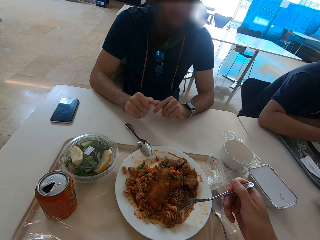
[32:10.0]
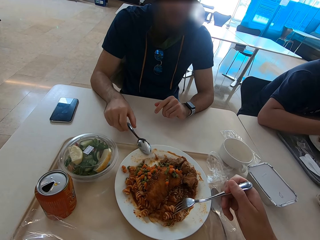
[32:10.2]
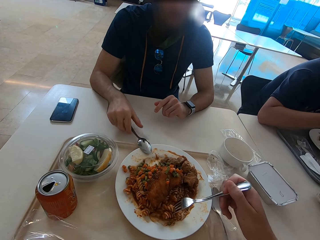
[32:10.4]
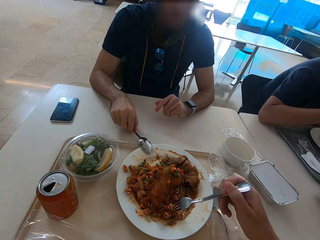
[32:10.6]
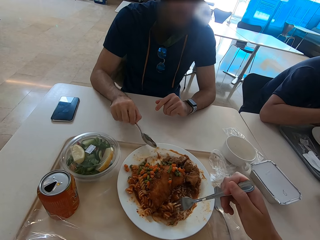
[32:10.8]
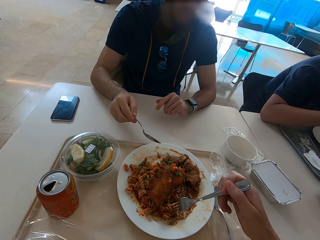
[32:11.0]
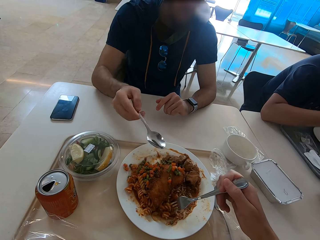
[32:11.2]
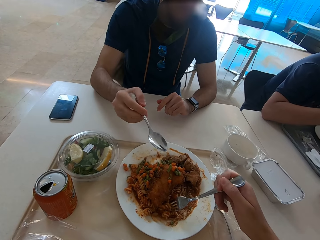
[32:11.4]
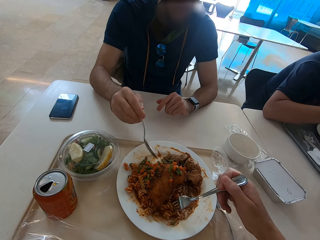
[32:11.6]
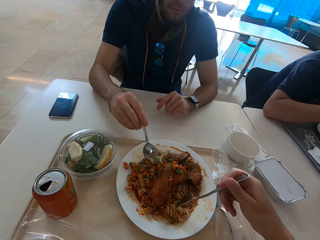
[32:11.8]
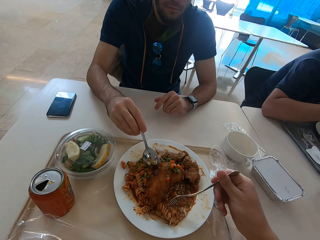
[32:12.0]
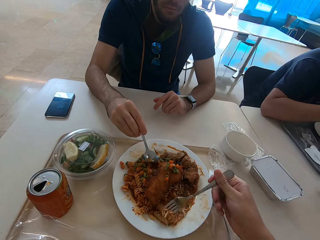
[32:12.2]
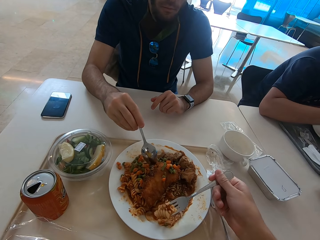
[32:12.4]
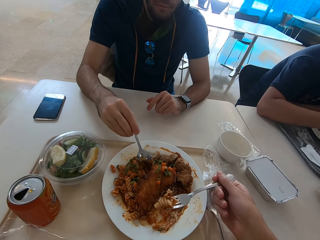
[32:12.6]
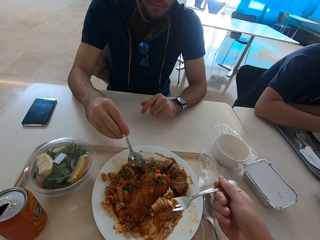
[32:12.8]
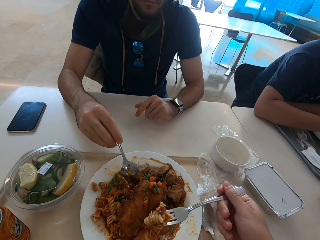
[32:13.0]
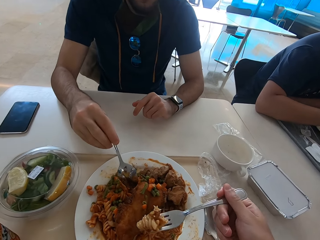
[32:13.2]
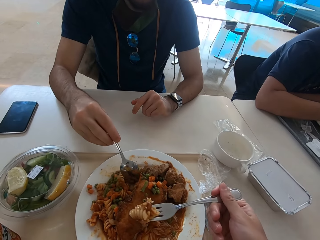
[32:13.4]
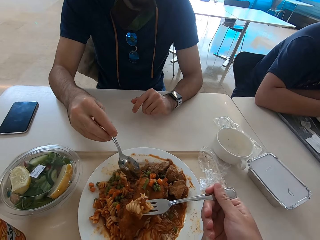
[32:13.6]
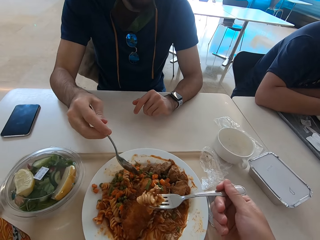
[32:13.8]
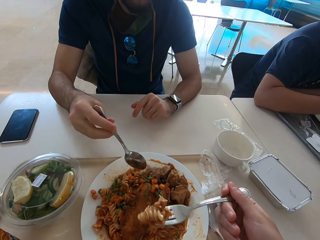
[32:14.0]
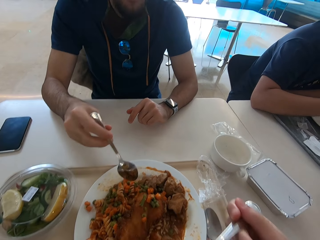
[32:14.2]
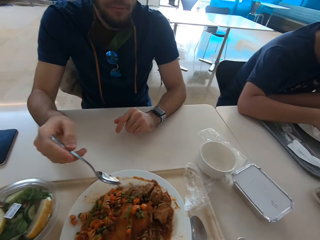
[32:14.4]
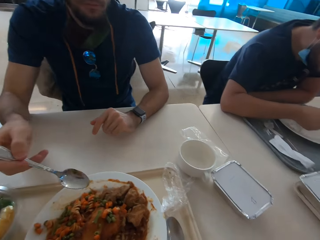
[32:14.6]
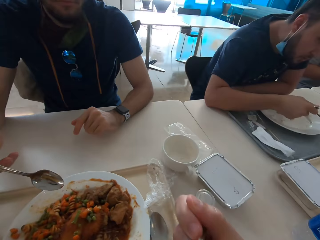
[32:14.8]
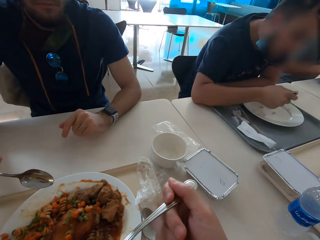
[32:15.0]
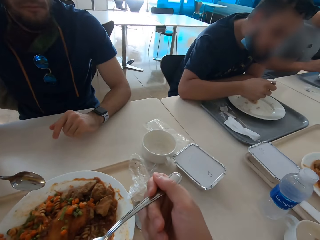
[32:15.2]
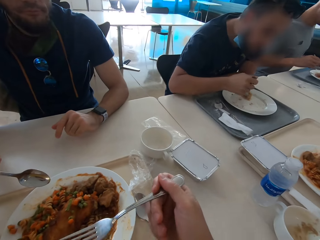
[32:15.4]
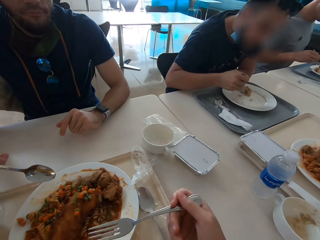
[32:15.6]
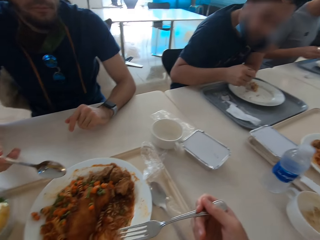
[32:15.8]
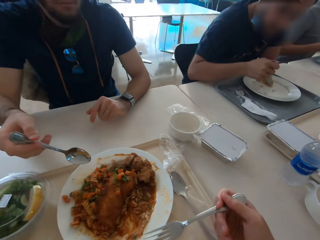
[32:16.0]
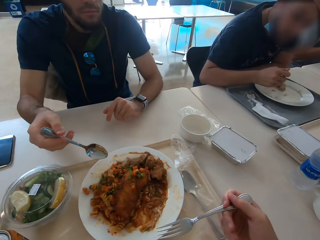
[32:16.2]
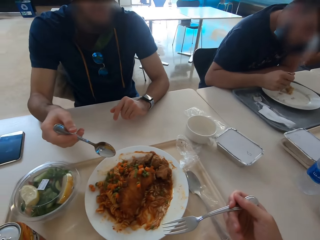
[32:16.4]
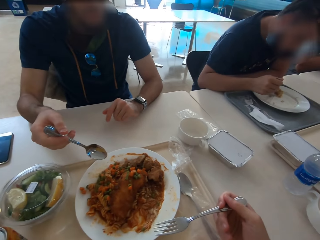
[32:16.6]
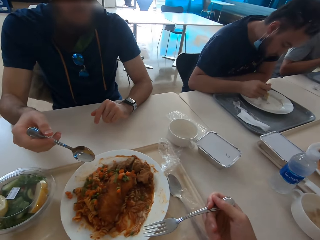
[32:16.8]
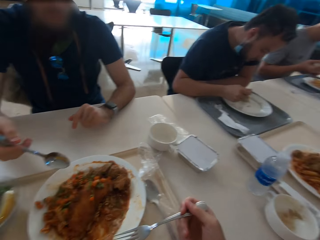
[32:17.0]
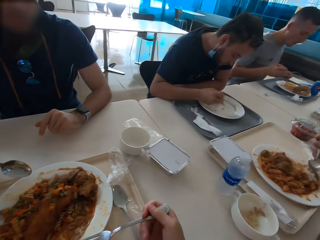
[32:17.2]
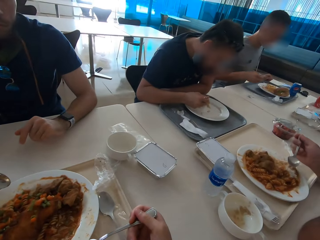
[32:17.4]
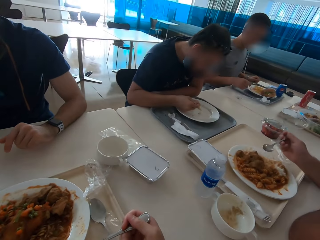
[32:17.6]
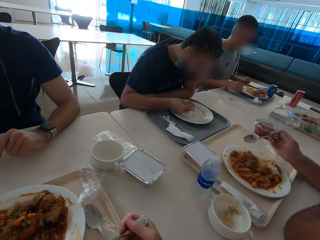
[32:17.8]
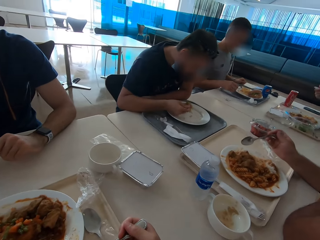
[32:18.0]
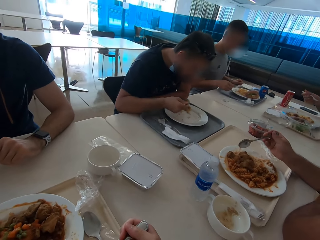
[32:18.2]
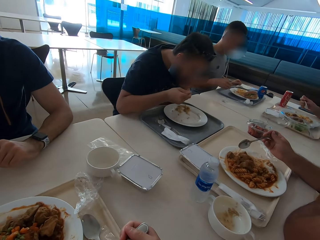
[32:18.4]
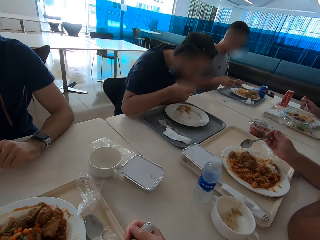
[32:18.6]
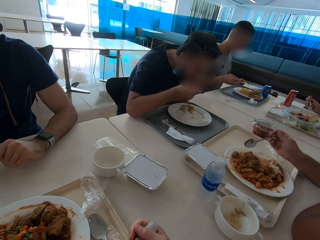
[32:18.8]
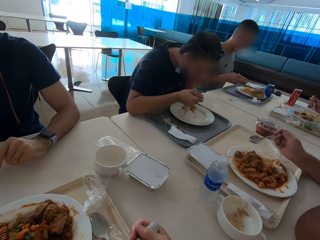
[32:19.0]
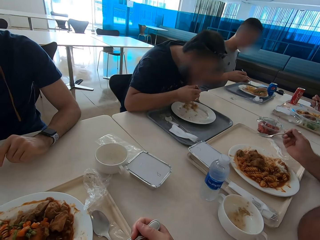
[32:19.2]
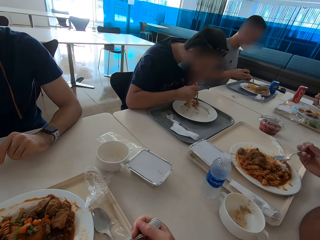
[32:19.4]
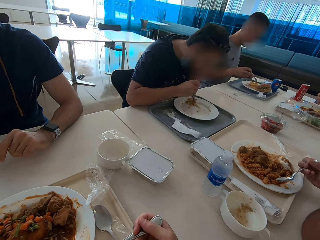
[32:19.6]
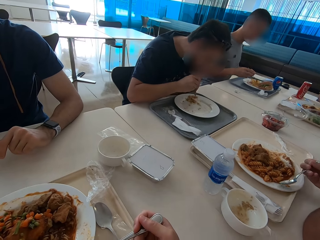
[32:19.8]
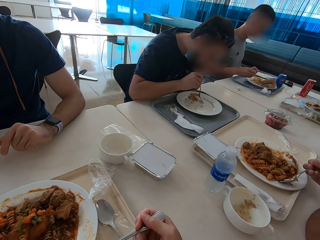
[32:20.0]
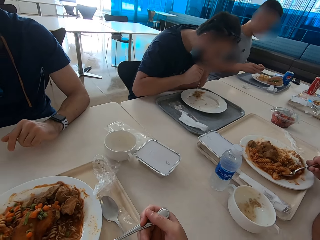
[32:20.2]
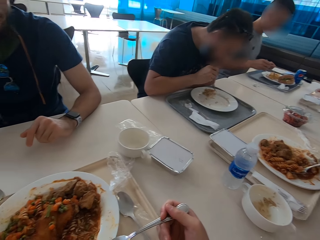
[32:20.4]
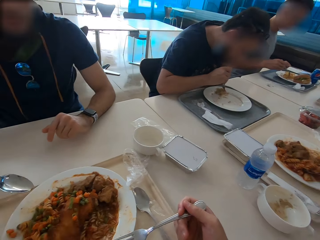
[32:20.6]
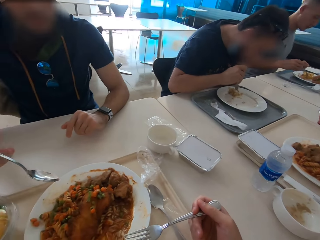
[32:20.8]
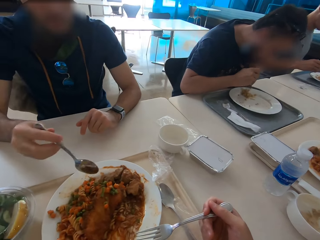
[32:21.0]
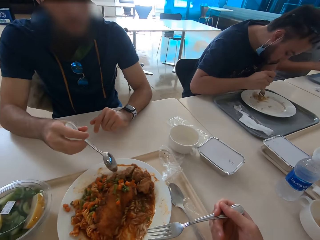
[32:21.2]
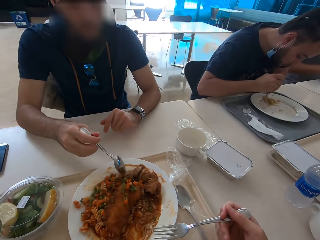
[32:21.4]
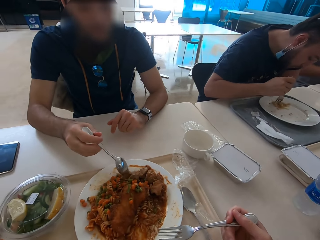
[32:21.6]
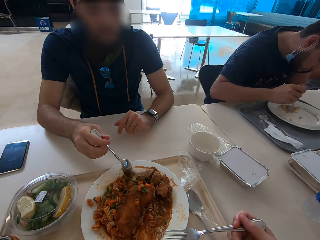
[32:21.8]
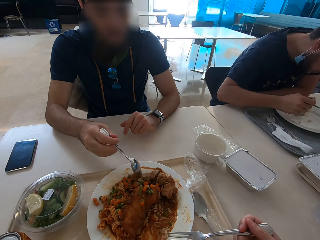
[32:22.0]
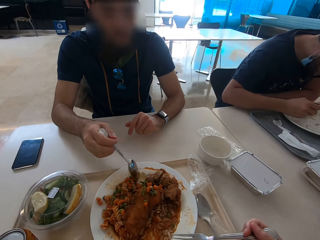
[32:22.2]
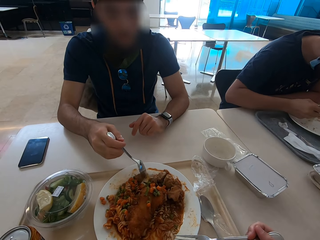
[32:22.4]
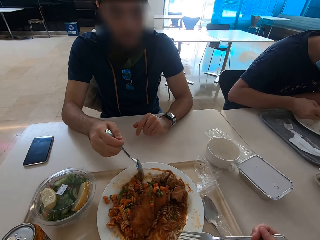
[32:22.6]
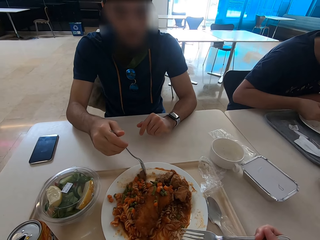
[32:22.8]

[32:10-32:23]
A man picks up the spoon. The camera wearer eats. They look around the table. Another man eats.

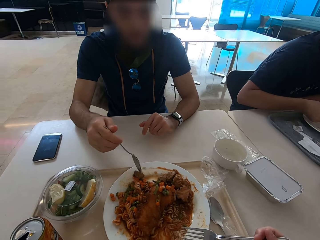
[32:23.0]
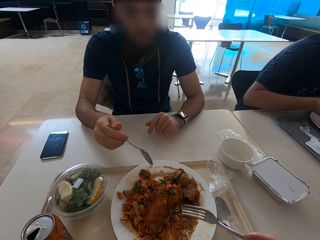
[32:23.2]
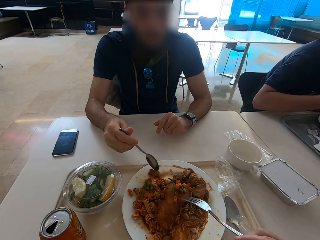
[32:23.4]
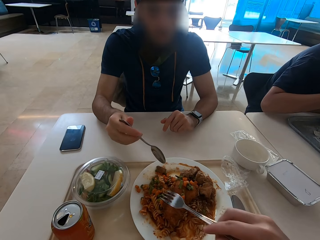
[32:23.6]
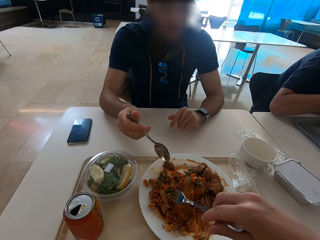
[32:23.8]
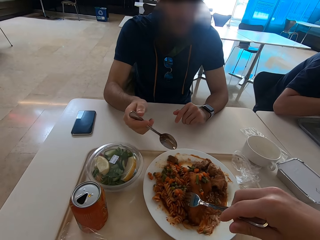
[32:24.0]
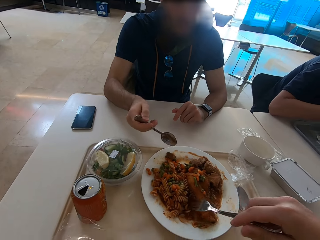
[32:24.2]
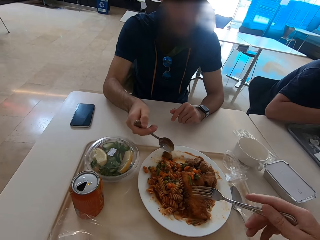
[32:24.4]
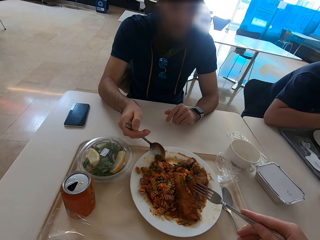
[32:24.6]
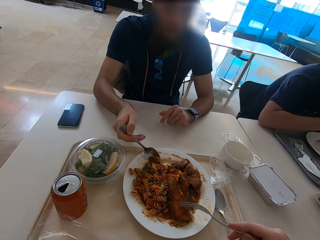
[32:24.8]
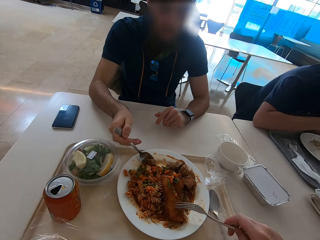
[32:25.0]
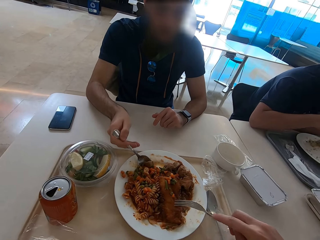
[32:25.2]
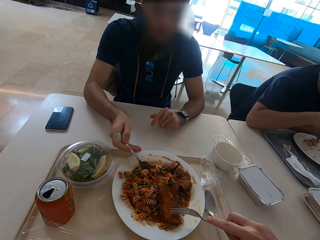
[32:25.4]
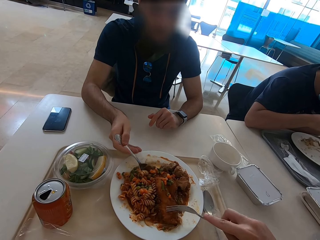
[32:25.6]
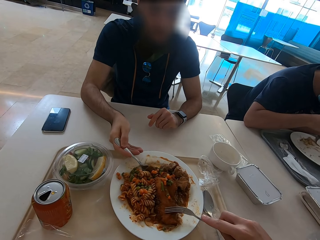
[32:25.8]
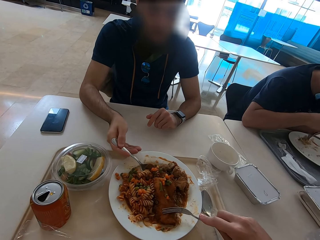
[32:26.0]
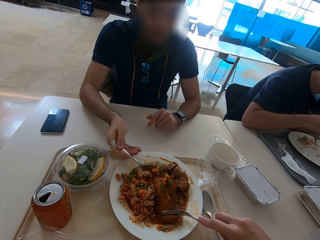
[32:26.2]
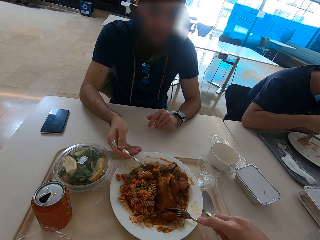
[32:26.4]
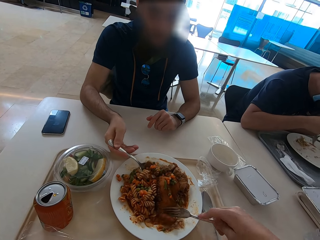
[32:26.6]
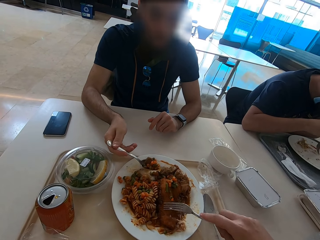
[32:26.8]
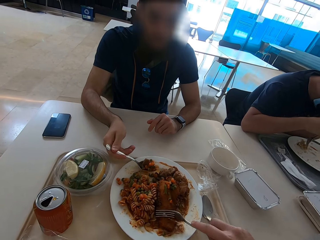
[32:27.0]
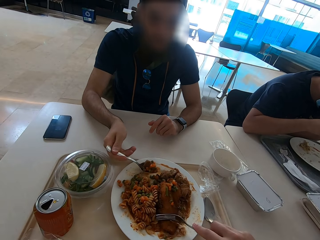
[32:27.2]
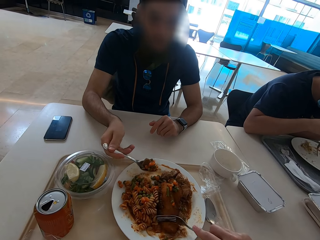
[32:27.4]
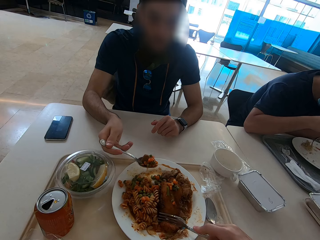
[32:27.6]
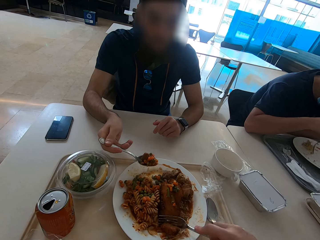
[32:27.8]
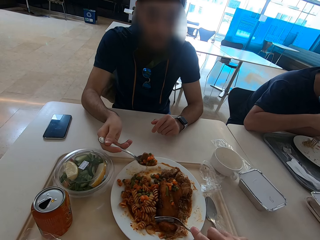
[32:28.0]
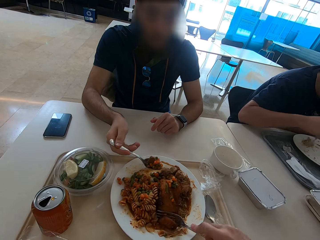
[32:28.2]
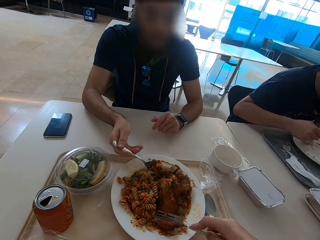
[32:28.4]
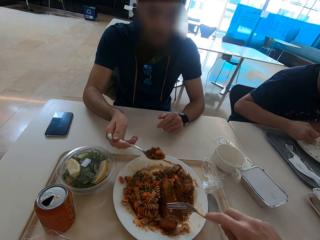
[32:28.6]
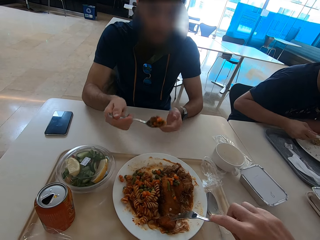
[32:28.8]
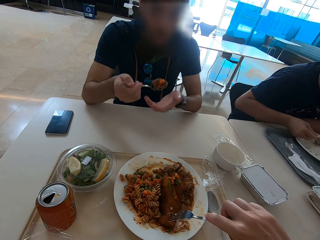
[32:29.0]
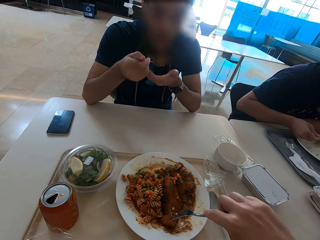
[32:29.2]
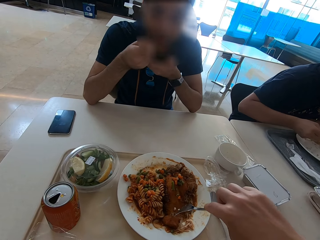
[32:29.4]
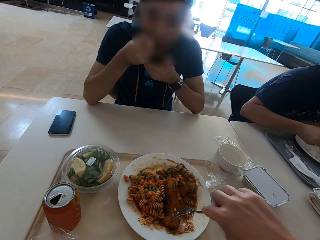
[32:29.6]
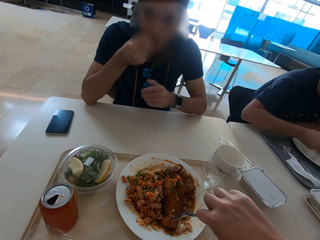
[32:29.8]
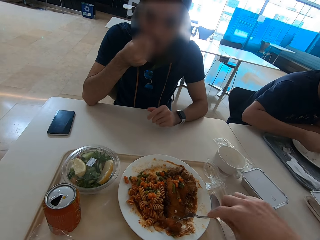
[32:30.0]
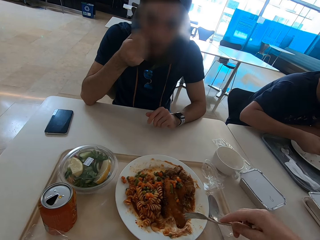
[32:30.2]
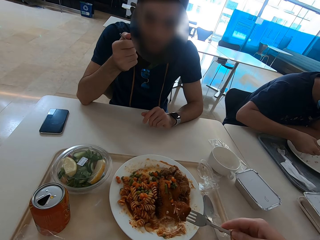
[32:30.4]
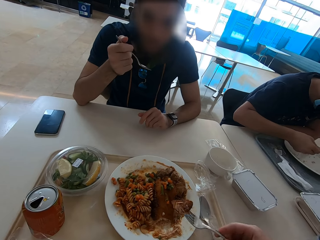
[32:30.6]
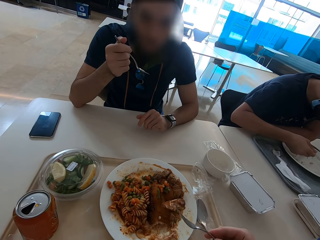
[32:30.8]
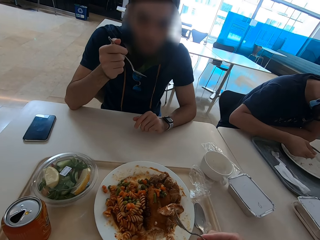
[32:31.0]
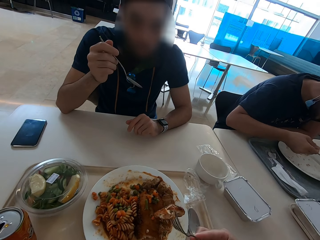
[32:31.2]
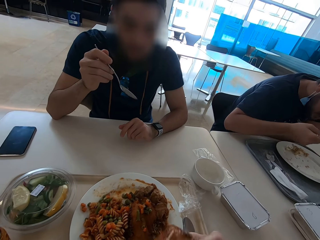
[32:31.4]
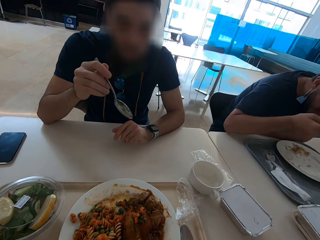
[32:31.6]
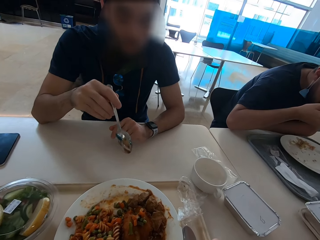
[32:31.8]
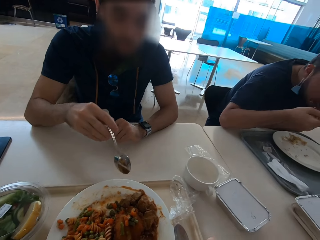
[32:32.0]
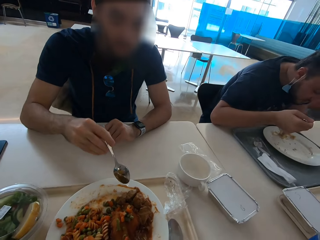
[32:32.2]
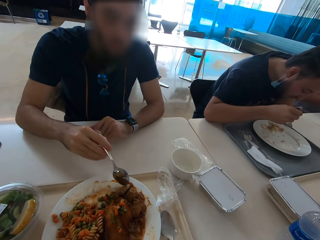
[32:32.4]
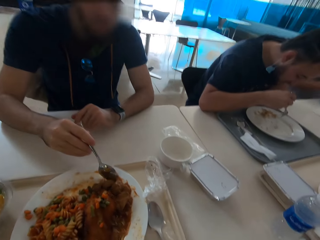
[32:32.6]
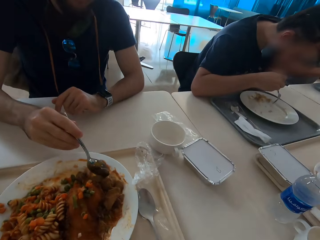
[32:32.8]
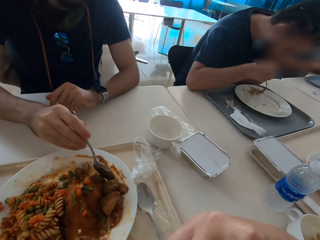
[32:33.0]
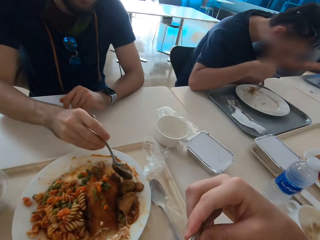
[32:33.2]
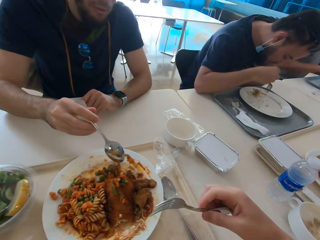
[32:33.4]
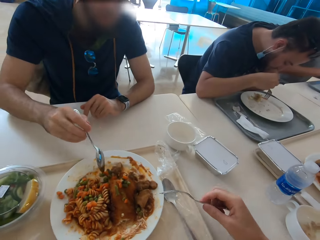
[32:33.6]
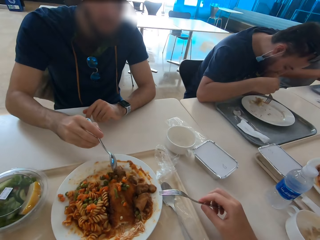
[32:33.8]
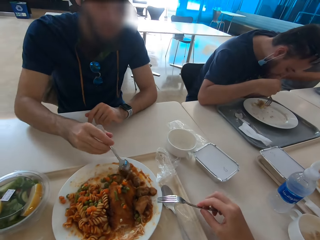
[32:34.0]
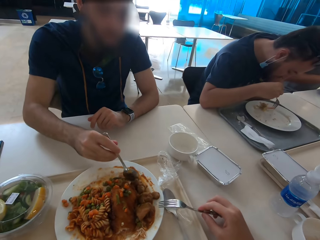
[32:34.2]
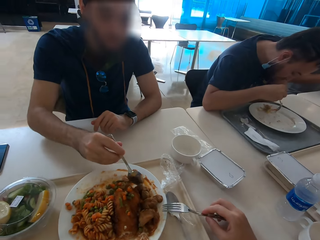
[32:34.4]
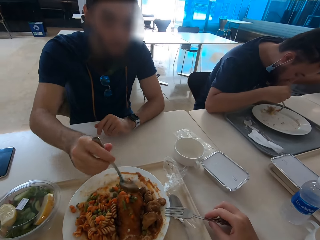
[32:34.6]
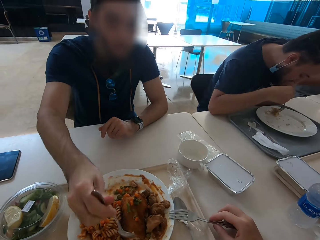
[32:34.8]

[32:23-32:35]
A man eats. The camera wearer eats. The man moves meat with a spoon.
